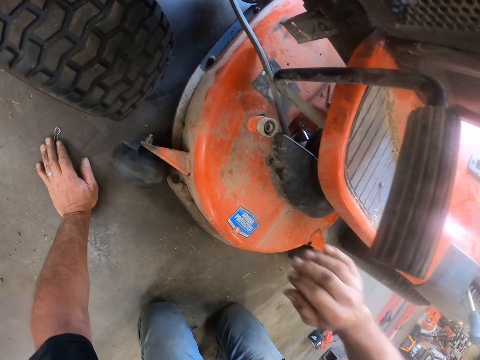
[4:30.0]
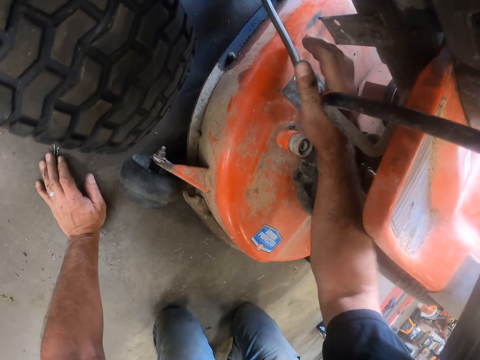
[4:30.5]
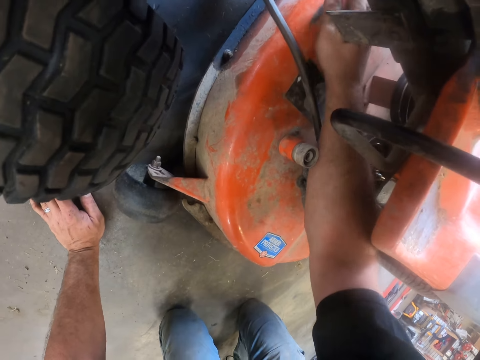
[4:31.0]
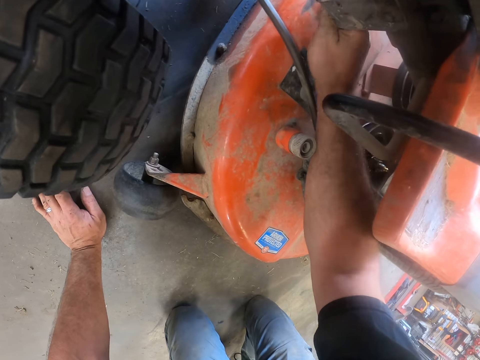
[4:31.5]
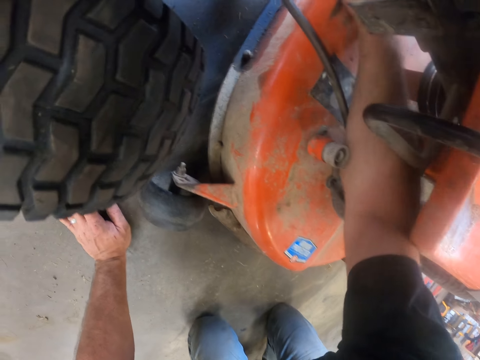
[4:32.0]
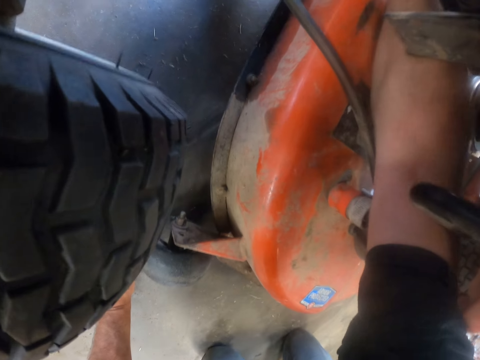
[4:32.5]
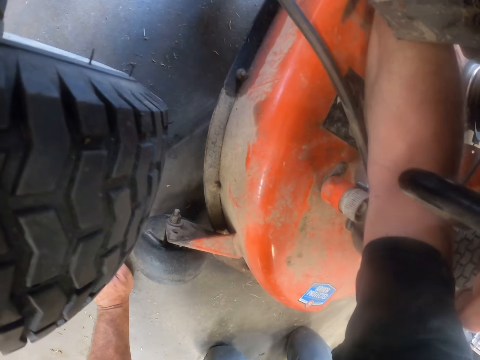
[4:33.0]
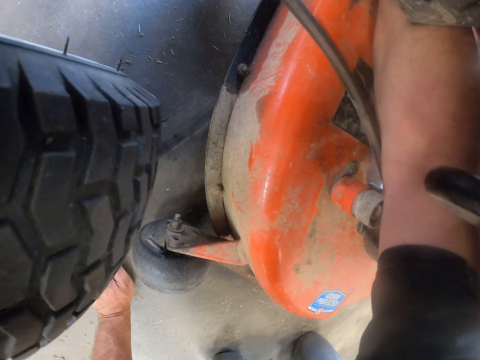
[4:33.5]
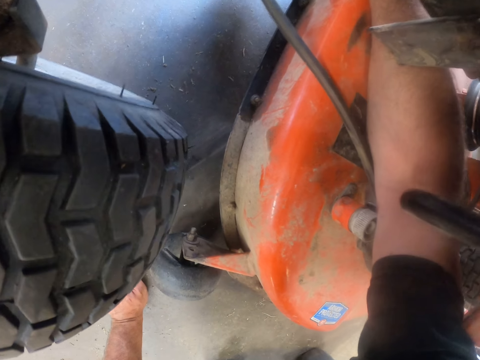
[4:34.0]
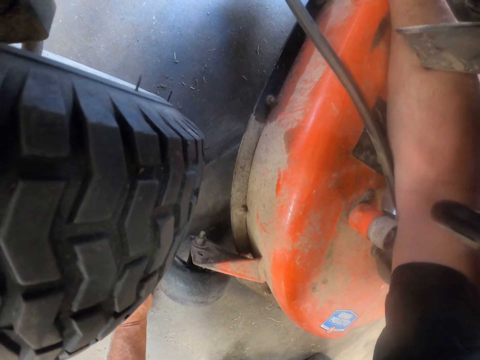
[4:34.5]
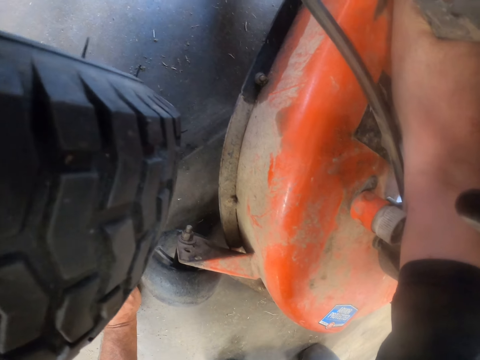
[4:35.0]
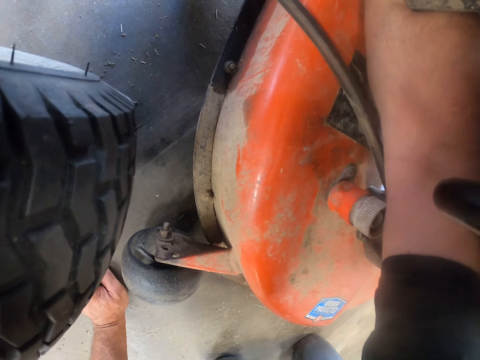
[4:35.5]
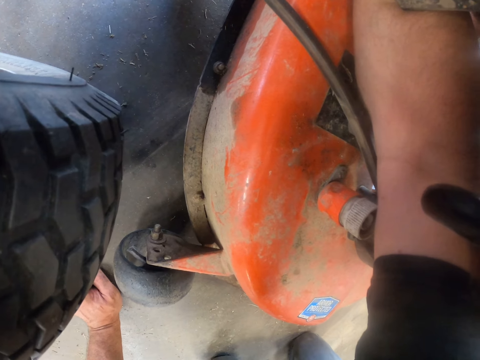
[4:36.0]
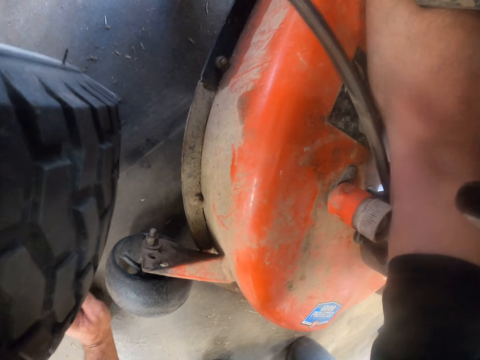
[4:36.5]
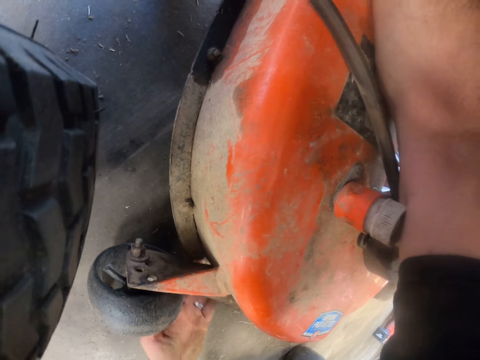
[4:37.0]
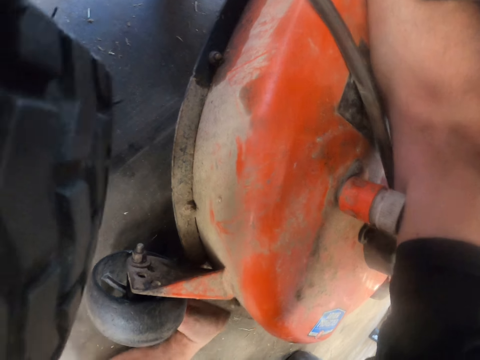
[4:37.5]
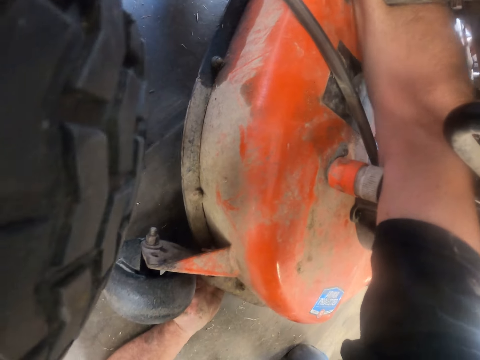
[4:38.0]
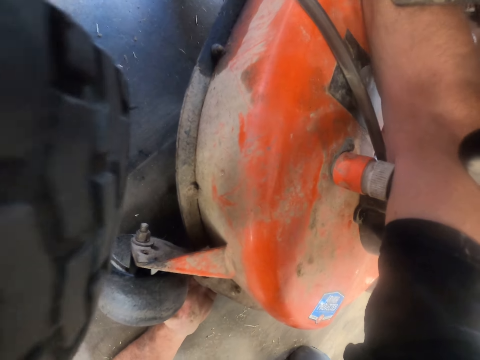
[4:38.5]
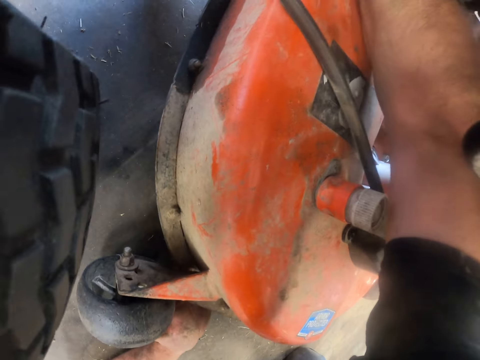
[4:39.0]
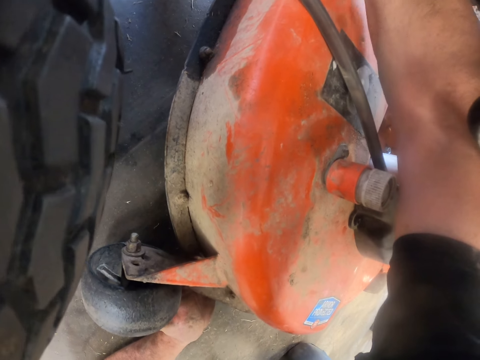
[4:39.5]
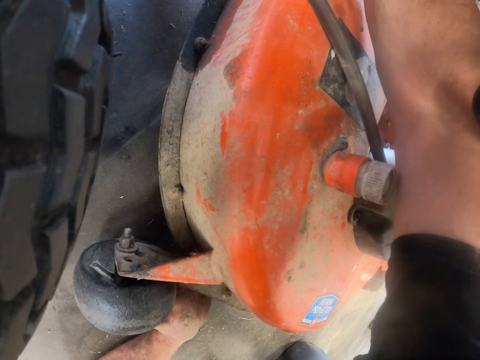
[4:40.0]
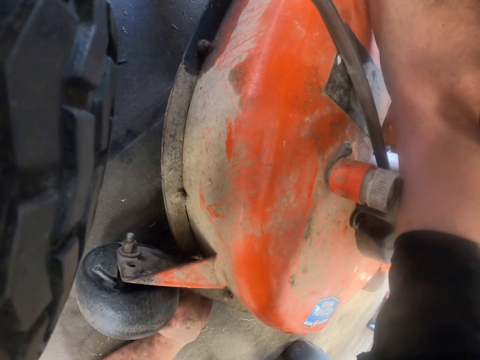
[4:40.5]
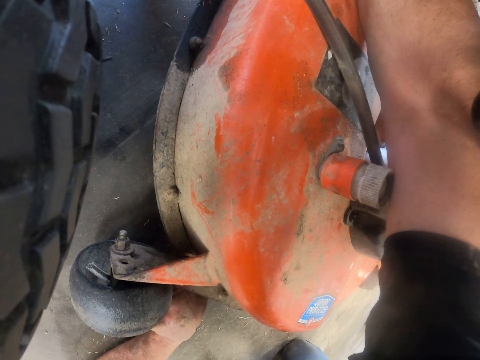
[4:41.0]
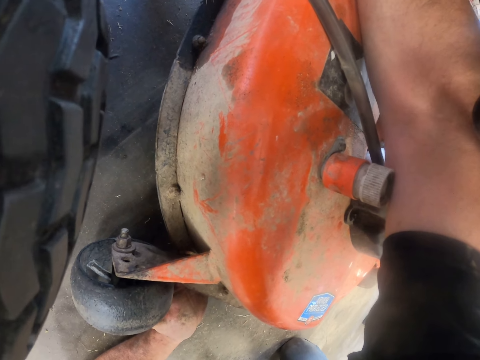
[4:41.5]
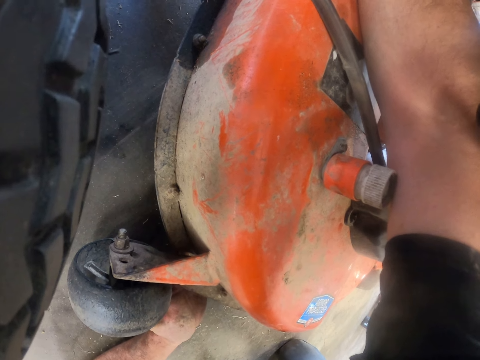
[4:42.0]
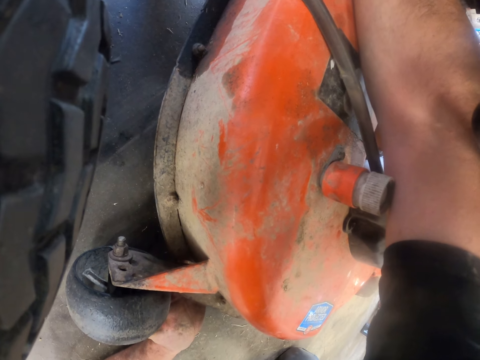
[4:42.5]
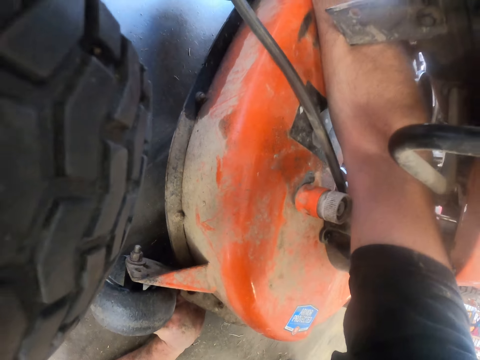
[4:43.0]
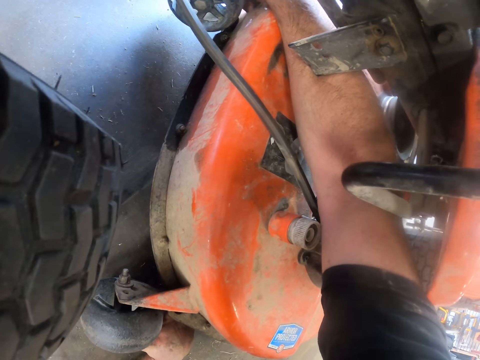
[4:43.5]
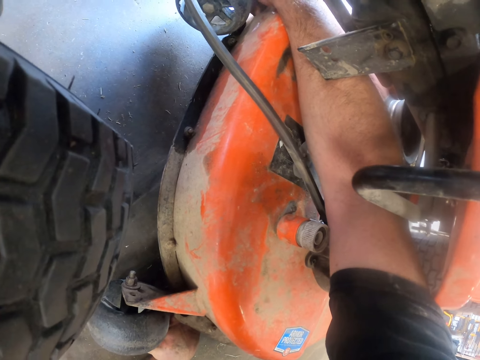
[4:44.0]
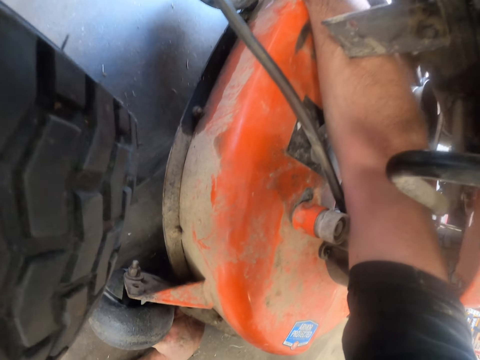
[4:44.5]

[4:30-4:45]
The camera wearer pulls something. They fix something.

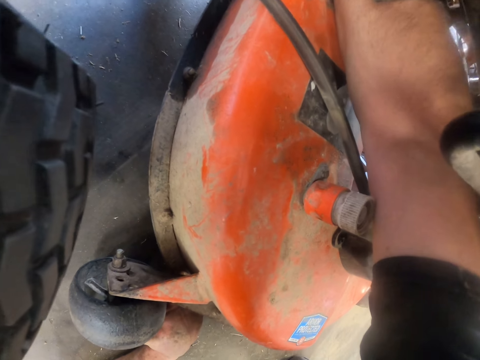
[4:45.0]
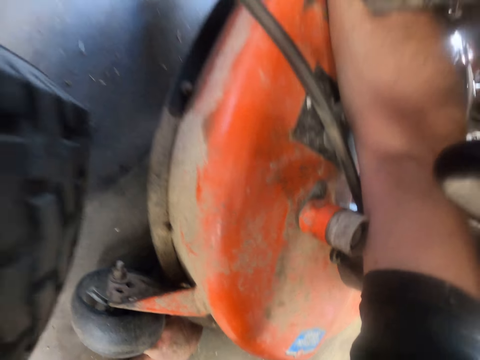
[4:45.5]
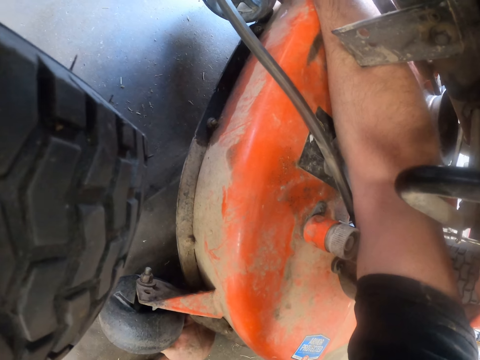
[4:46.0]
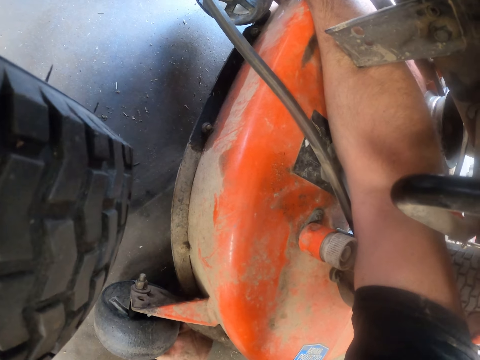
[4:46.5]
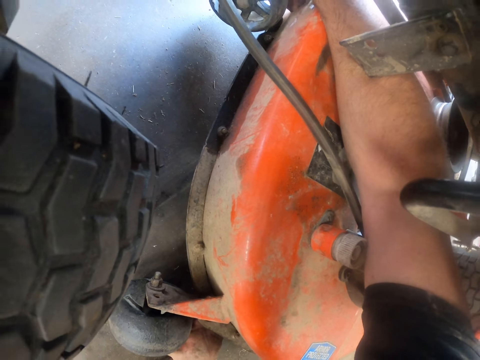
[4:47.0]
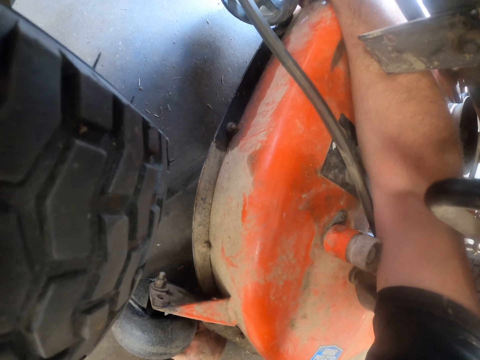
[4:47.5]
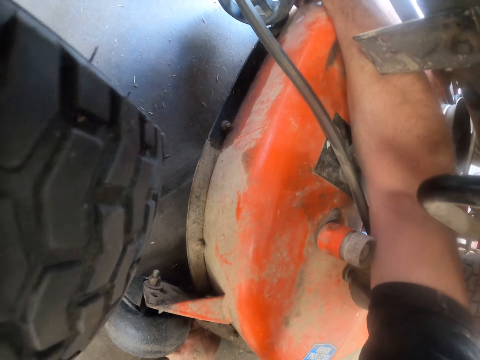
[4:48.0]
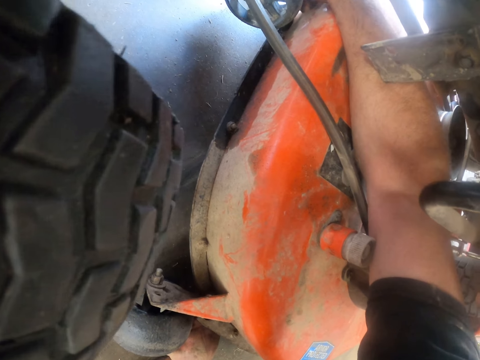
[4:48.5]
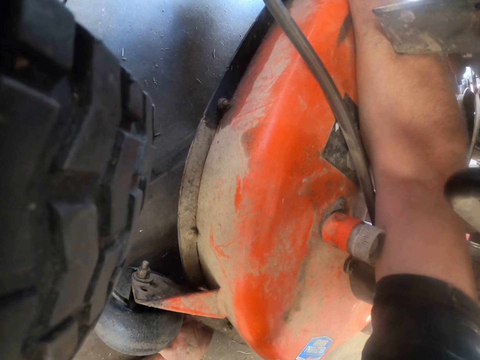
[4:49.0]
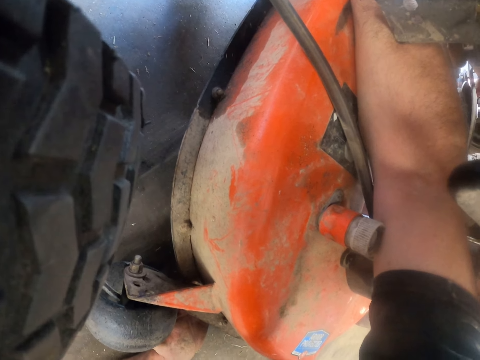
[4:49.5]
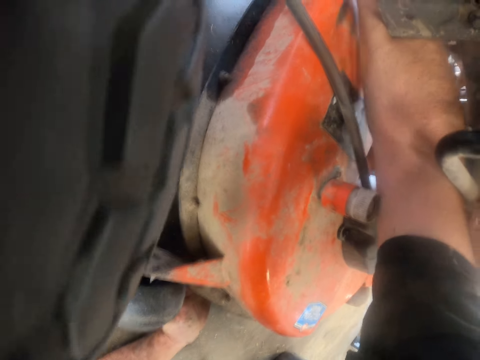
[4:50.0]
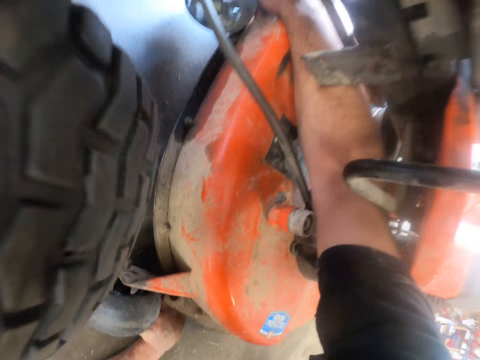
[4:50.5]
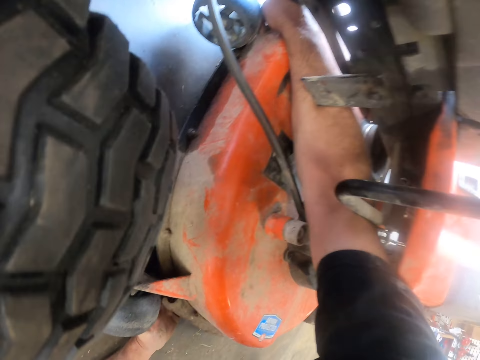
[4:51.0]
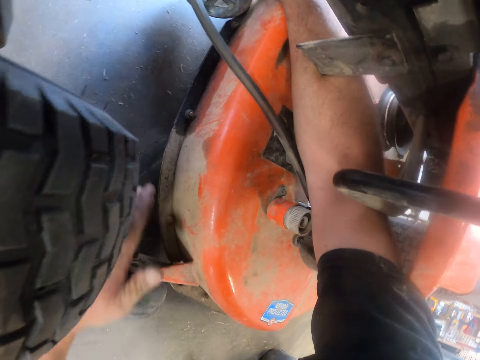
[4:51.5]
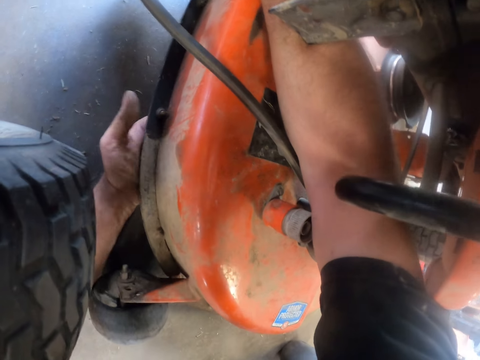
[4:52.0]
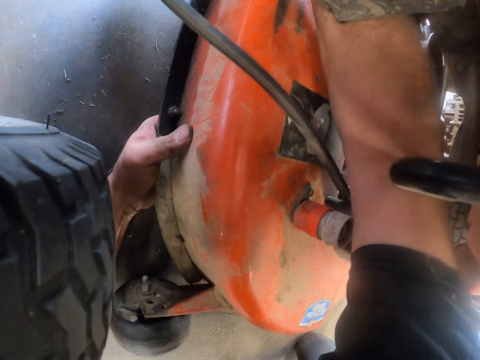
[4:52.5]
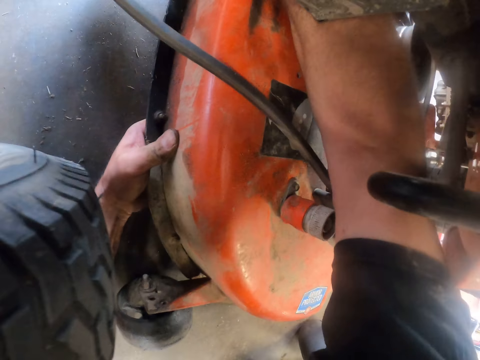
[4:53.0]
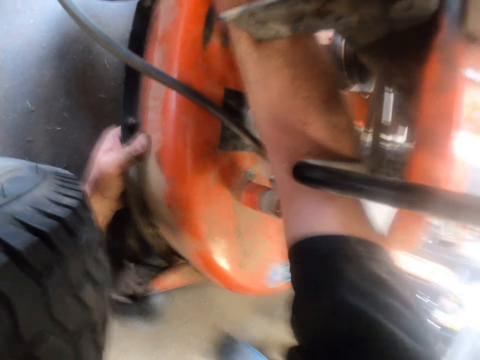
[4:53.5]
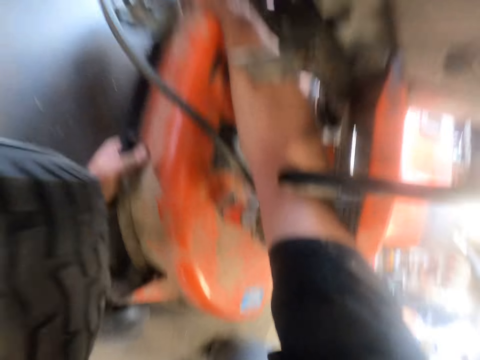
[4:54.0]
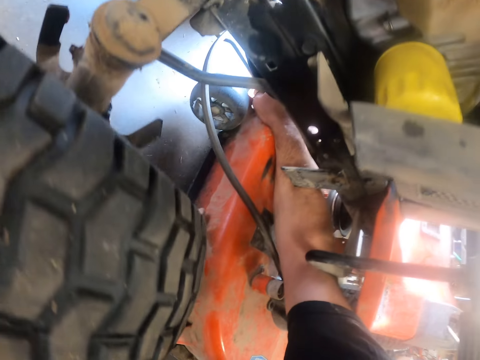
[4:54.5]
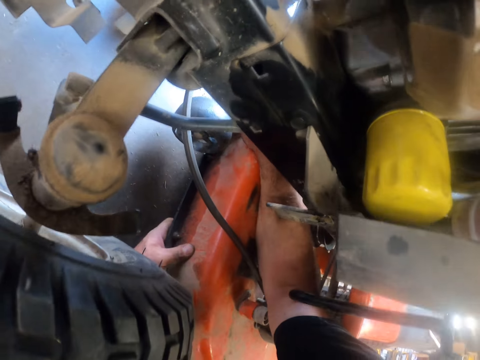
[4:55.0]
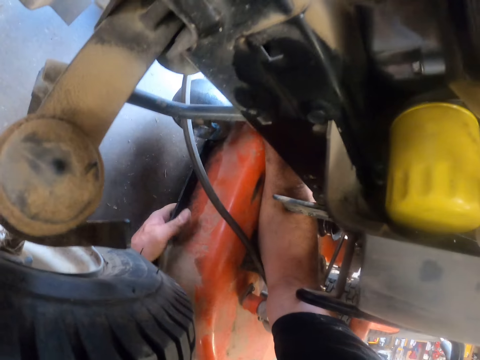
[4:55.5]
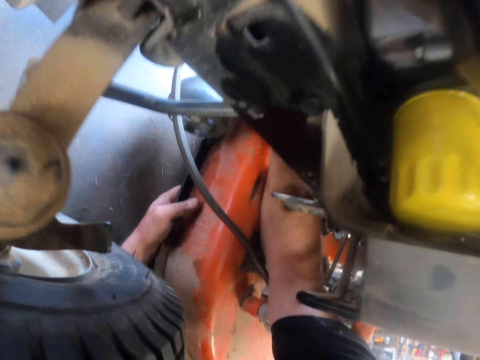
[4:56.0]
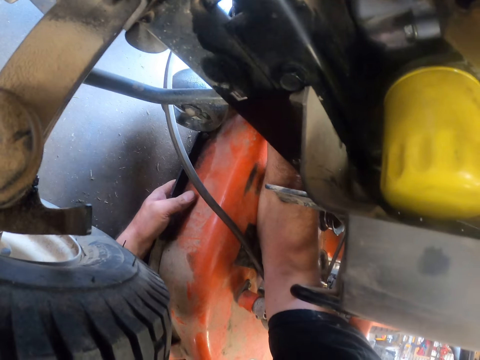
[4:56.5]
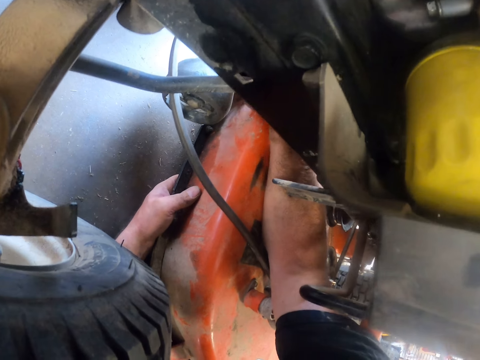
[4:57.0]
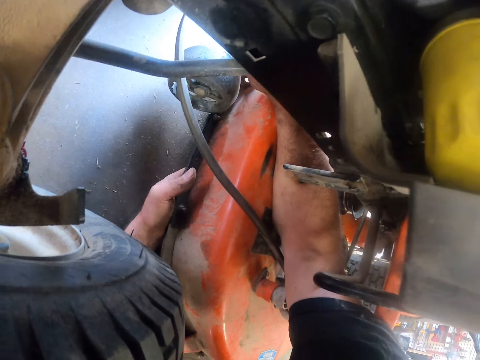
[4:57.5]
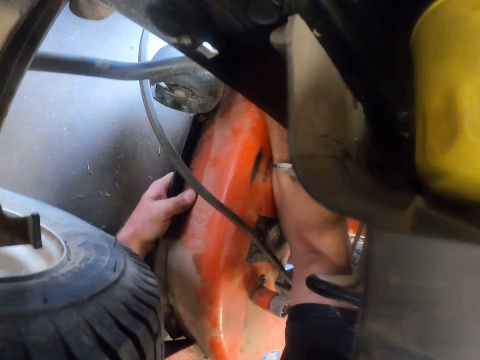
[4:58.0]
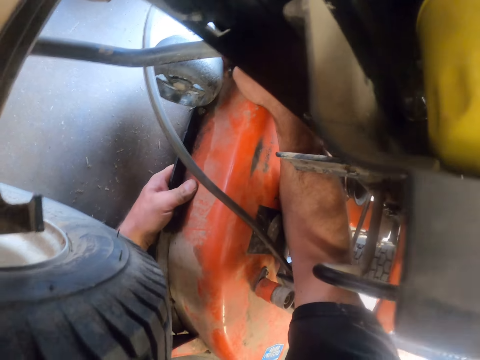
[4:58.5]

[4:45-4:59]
The camera wearer swings a hand. They hold the deck assembly. They touch something. They move a hand on the deck assembly. They touch something.
